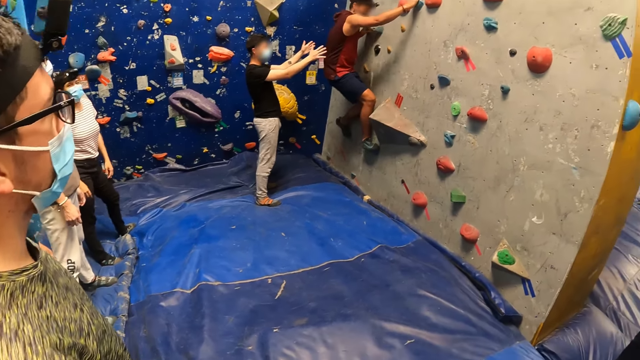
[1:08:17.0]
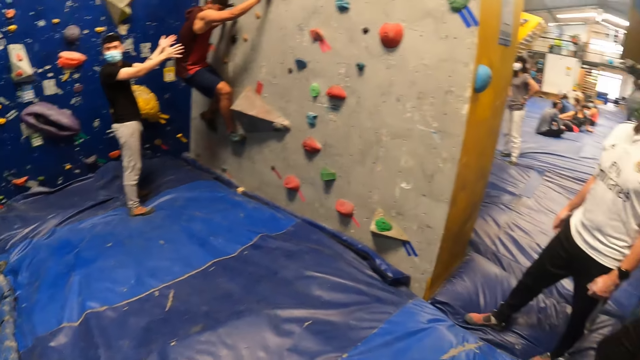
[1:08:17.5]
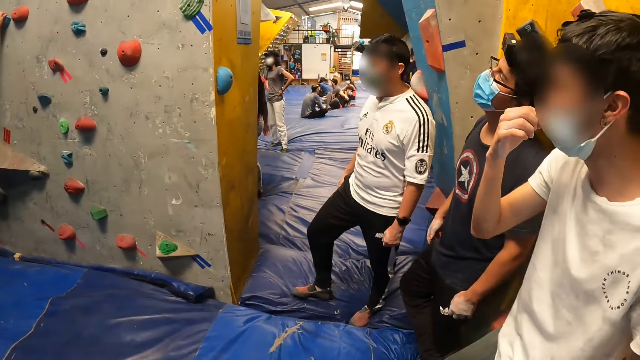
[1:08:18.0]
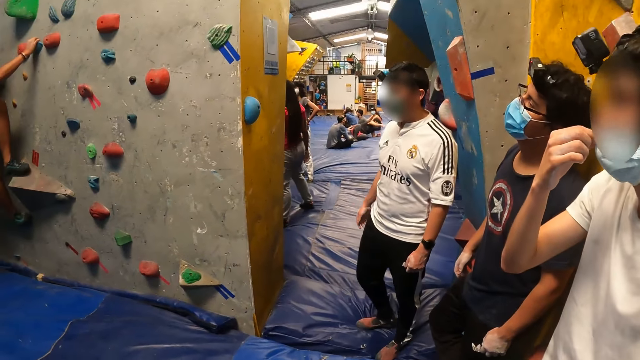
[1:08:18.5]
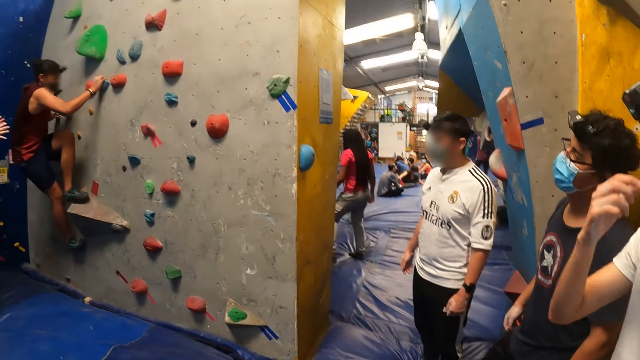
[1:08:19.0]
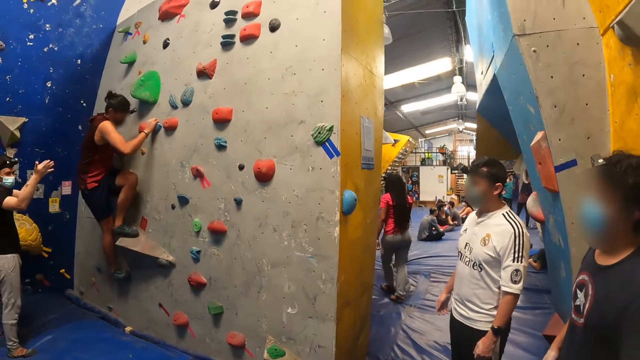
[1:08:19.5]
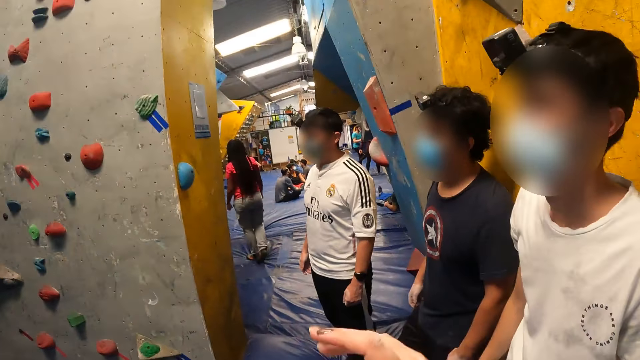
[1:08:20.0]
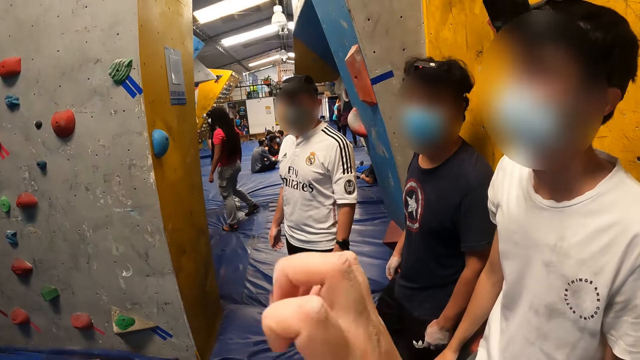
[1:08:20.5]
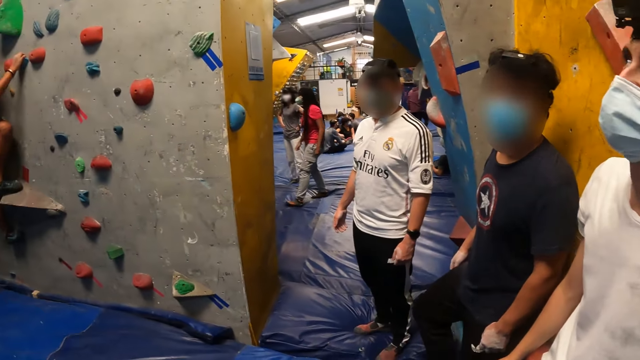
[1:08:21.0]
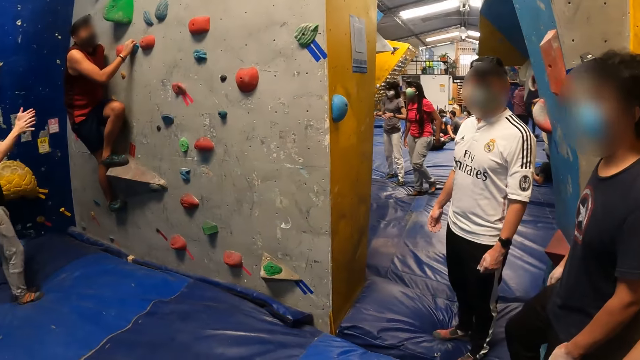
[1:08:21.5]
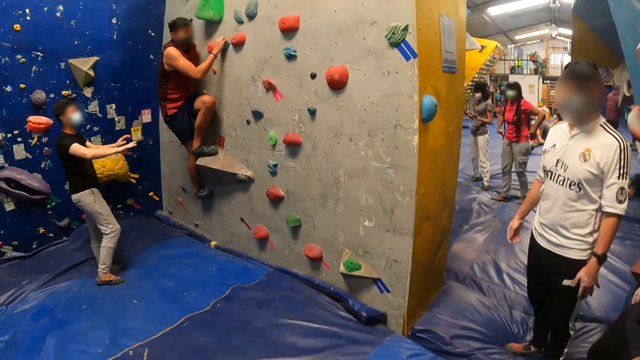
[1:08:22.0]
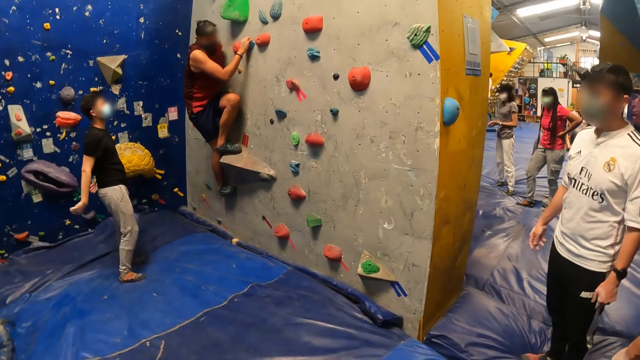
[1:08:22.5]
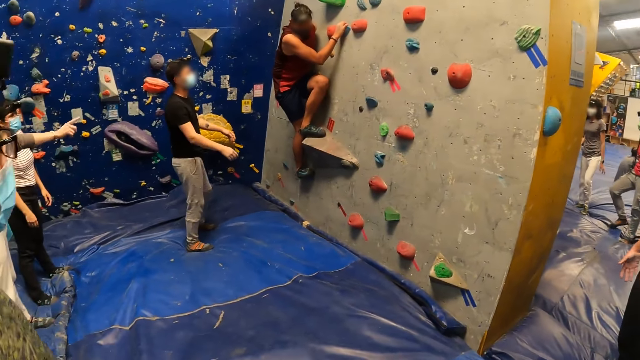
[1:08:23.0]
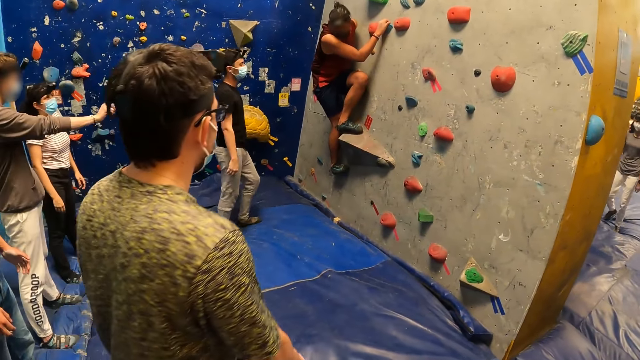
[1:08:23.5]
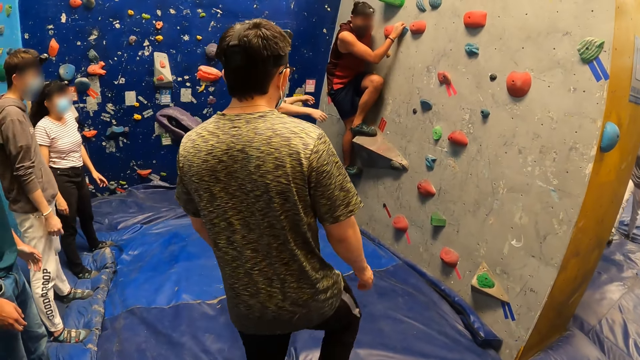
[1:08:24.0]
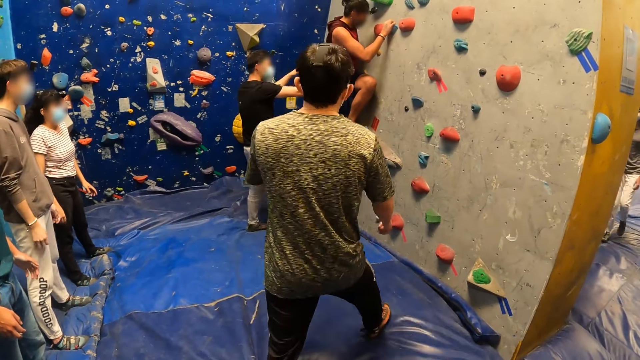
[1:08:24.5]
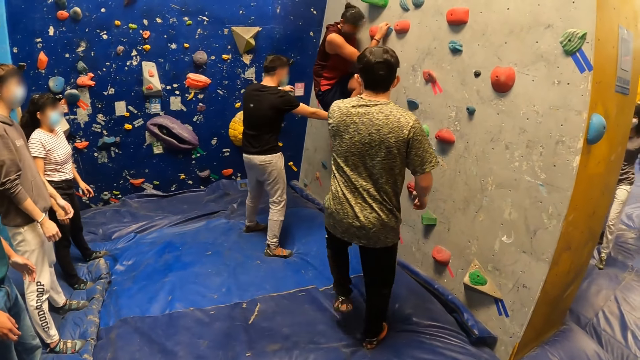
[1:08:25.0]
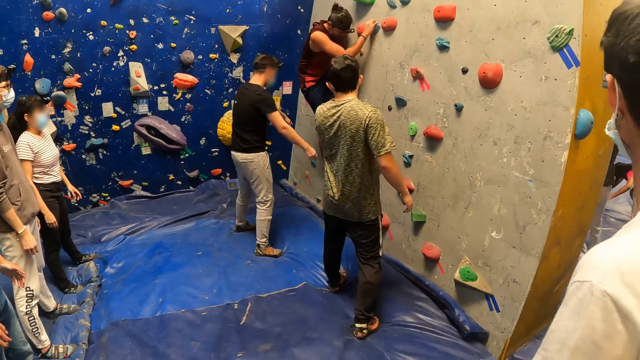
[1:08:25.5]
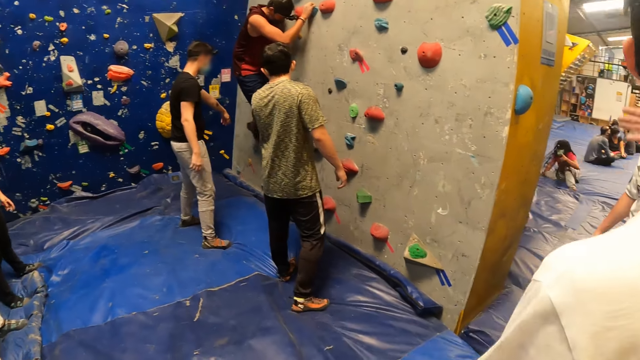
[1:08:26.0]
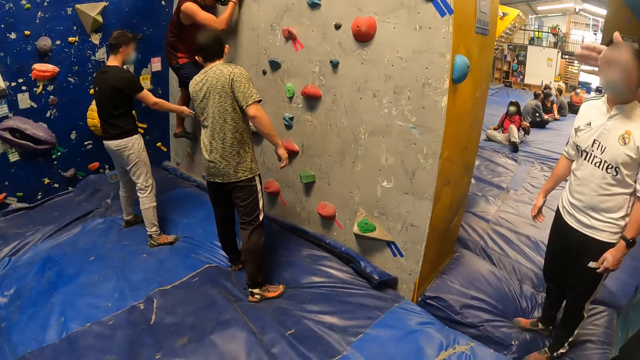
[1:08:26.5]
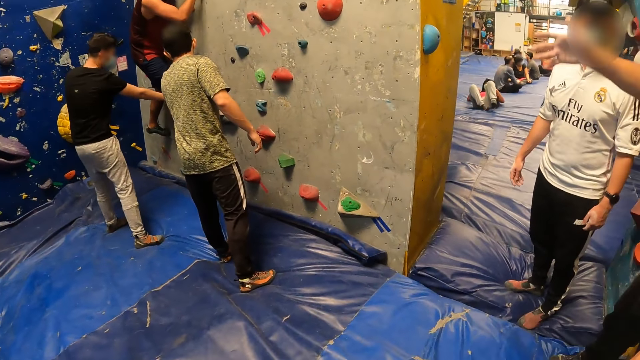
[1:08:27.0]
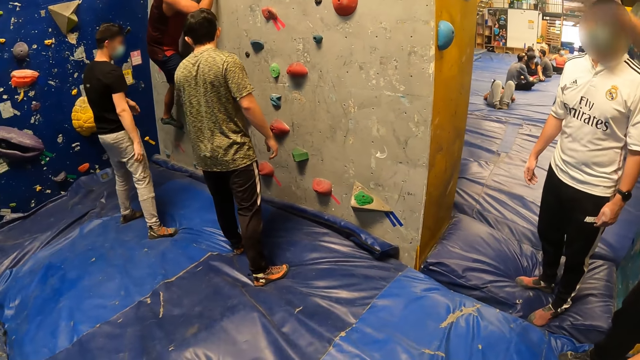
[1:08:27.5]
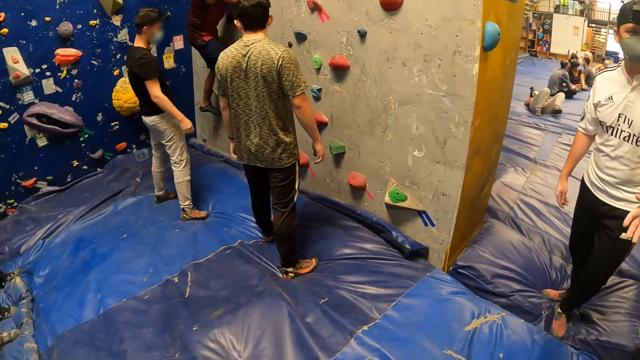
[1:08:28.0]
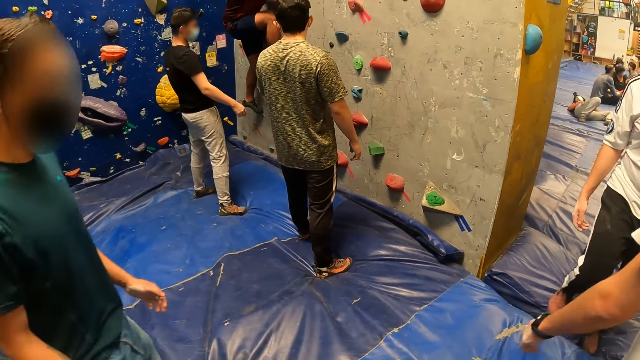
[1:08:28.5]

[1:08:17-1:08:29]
A person adjusts the mask. The camera wearer interacts with a man. Another person walks around and touches something.

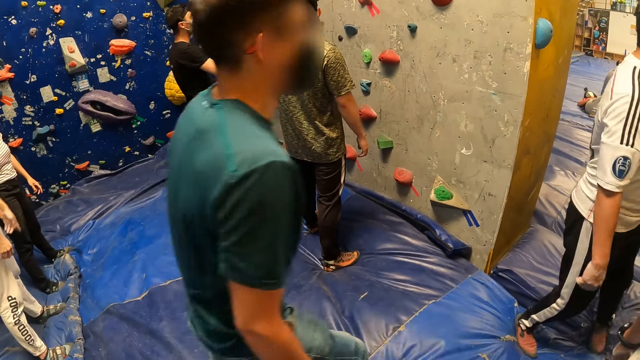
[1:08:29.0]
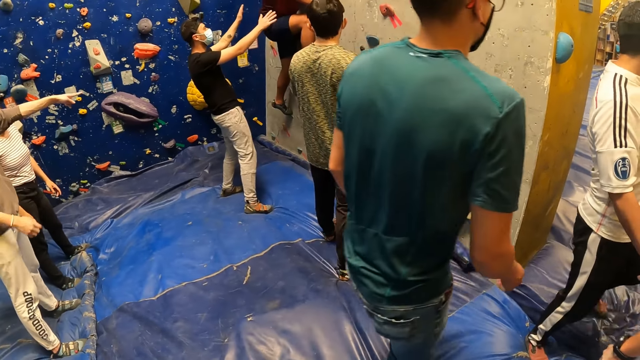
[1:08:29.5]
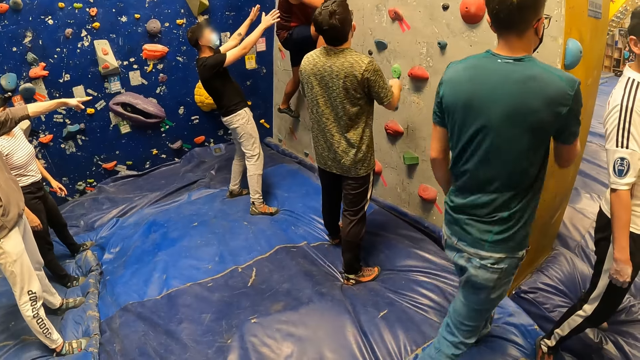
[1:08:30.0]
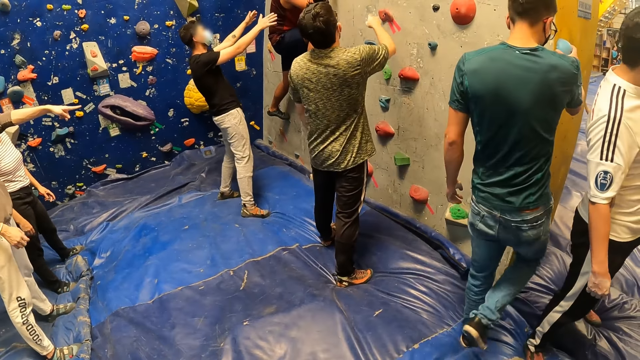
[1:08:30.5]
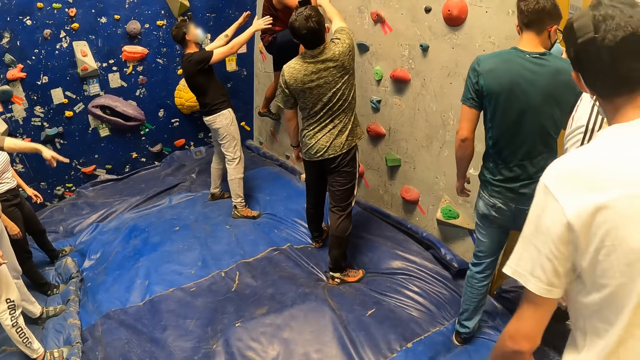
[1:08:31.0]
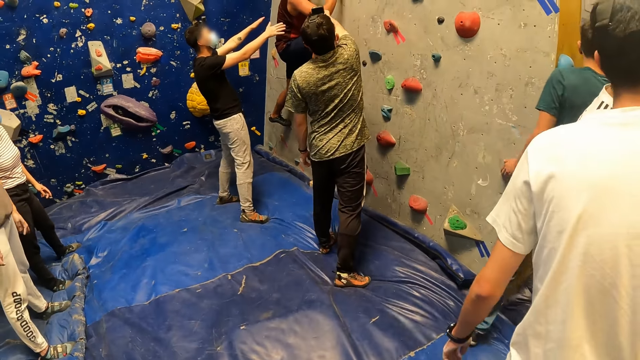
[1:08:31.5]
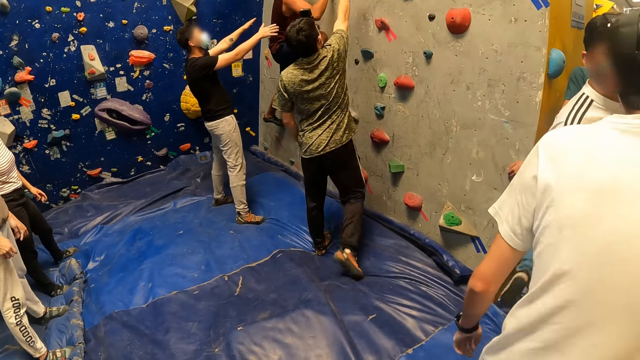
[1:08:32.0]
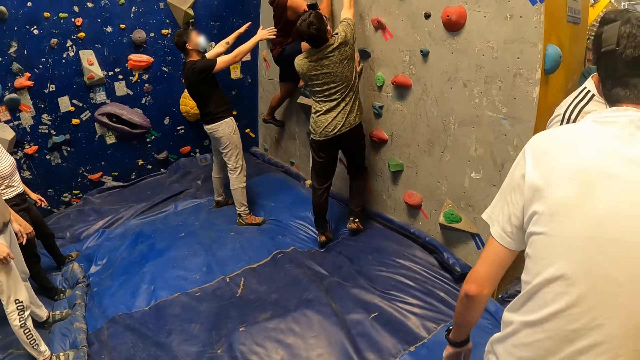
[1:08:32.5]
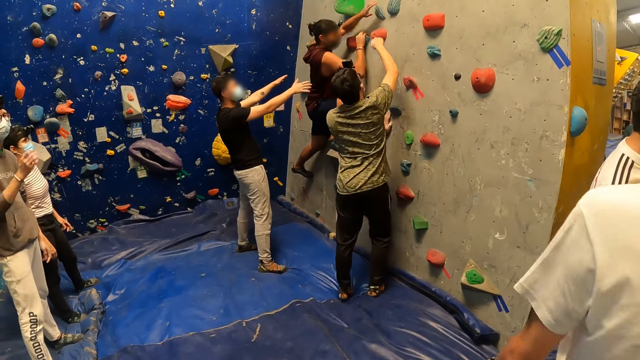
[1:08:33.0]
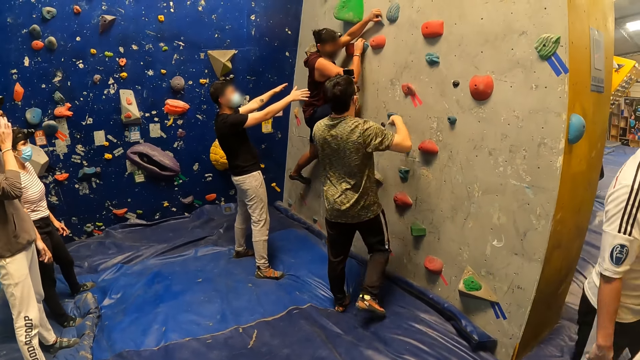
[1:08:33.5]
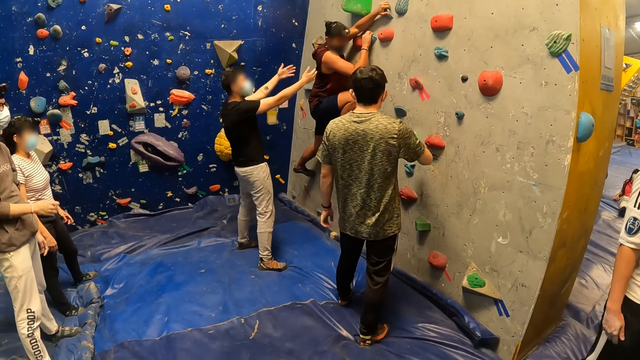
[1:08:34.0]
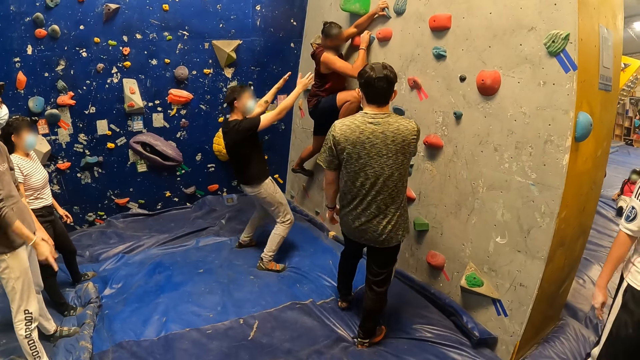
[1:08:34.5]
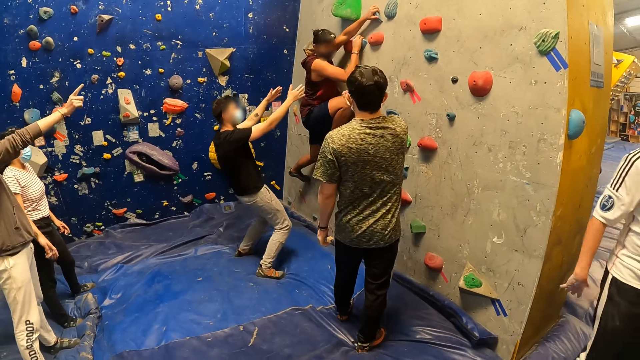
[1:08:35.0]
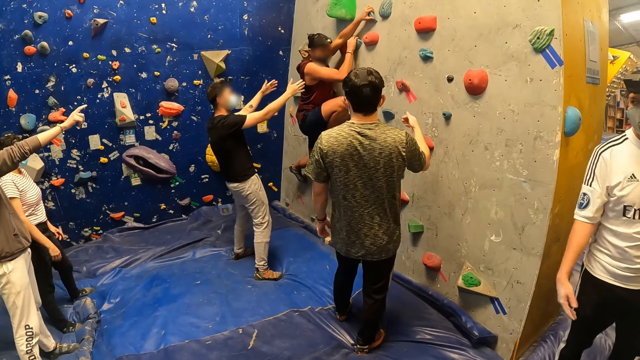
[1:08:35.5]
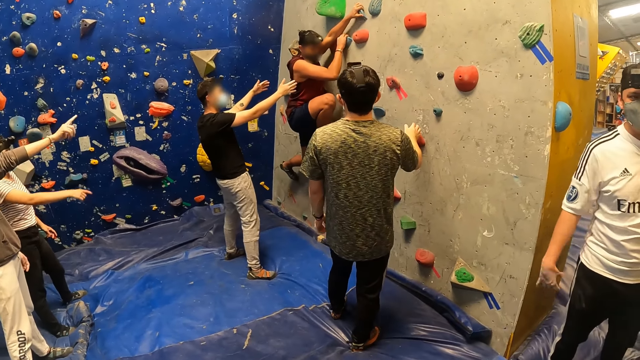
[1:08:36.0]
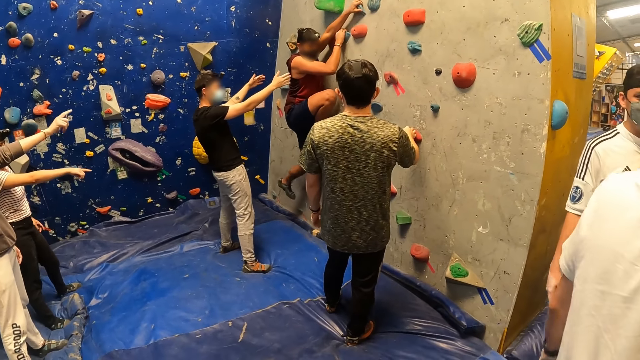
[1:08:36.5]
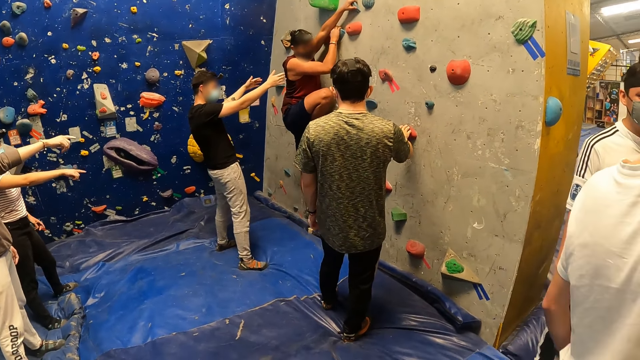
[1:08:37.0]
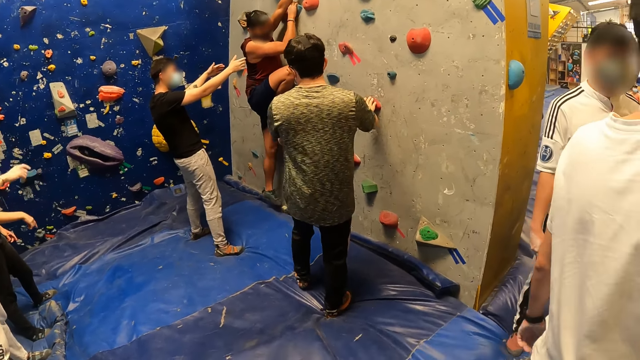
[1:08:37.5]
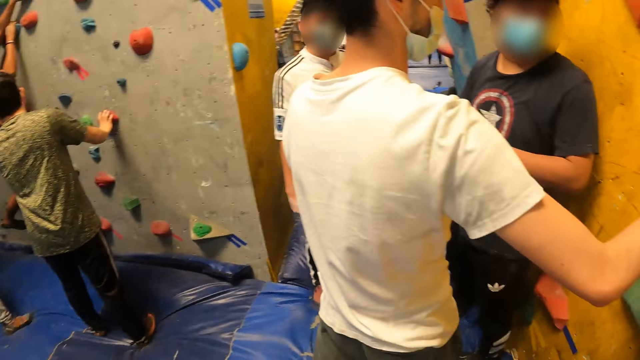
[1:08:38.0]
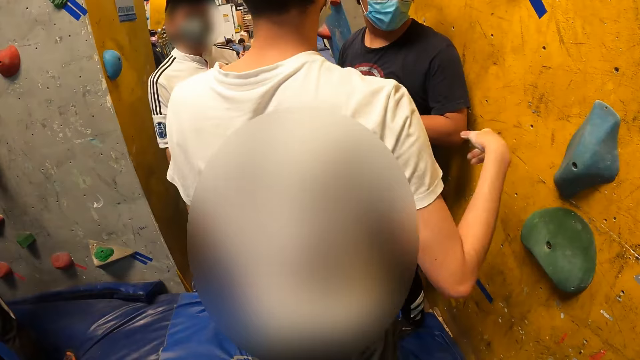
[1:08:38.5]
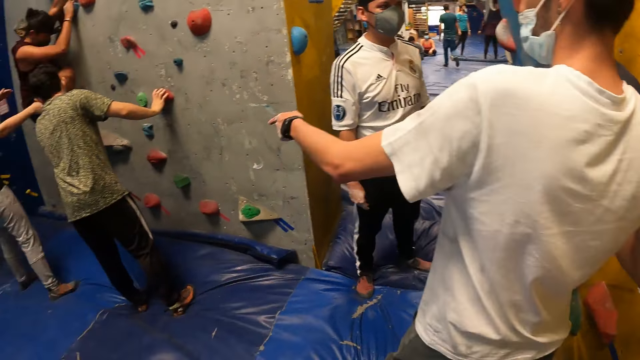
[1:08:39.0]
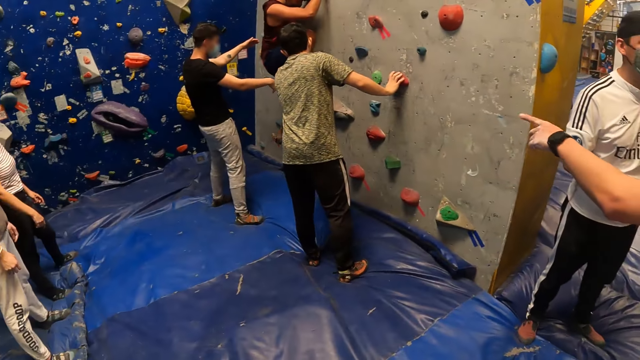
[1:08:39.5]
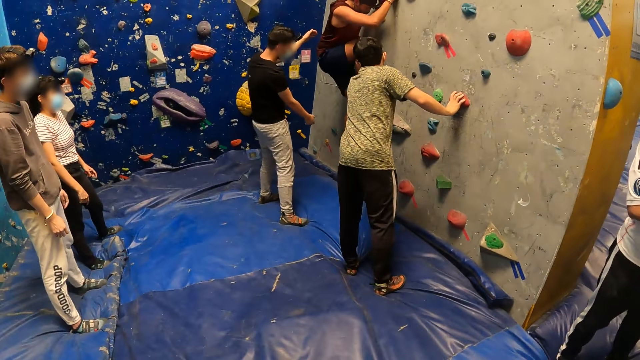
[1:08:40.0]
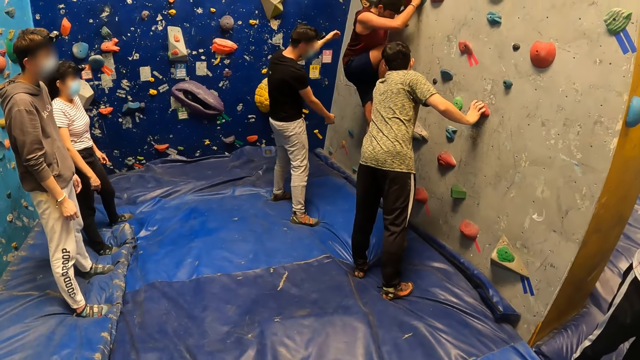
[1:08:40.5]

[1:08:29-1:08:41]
A person walks around. Another person touches the wall.
